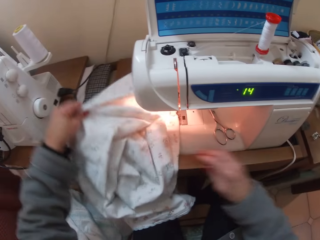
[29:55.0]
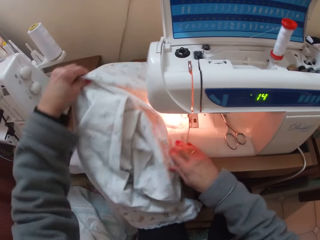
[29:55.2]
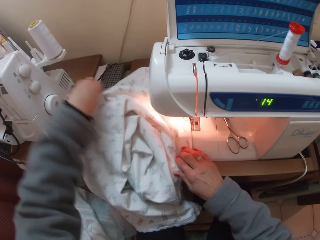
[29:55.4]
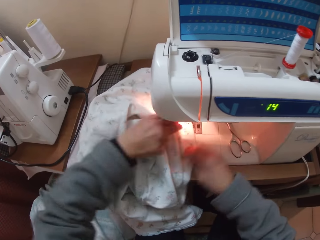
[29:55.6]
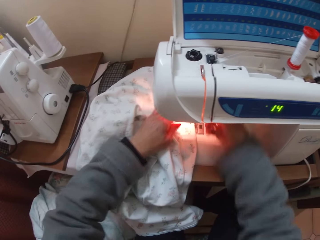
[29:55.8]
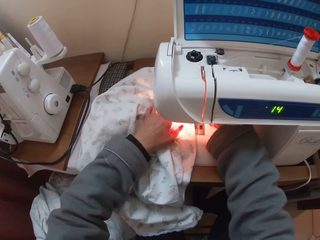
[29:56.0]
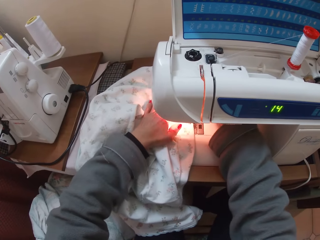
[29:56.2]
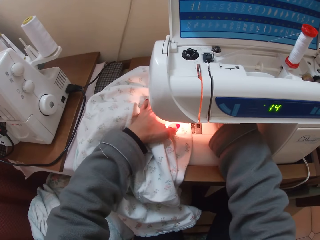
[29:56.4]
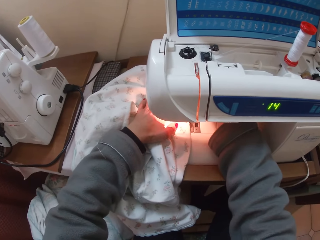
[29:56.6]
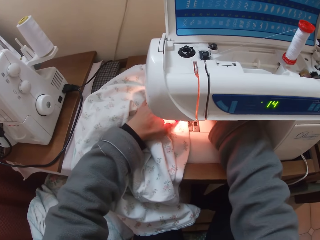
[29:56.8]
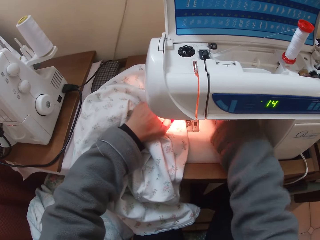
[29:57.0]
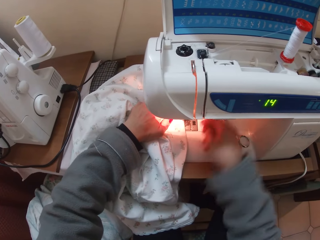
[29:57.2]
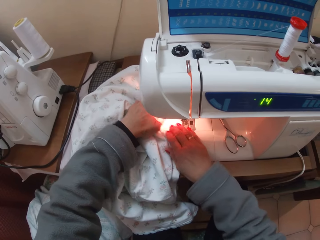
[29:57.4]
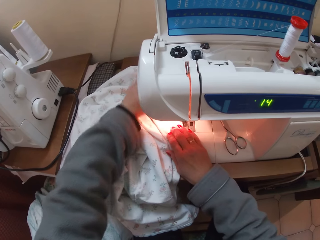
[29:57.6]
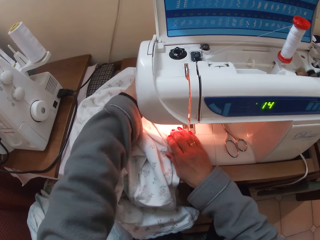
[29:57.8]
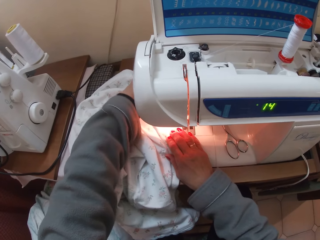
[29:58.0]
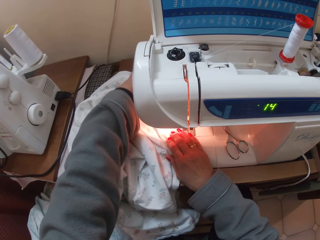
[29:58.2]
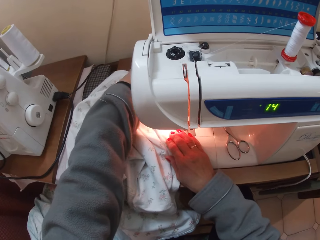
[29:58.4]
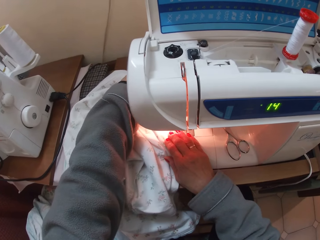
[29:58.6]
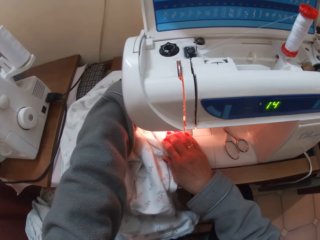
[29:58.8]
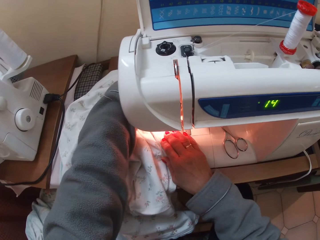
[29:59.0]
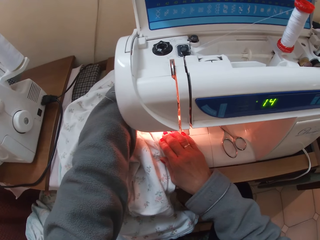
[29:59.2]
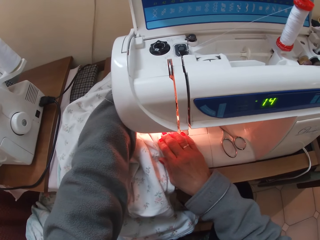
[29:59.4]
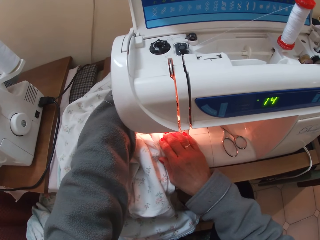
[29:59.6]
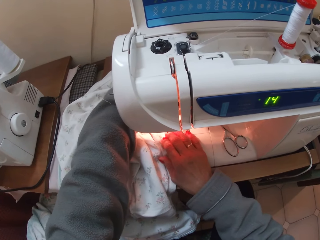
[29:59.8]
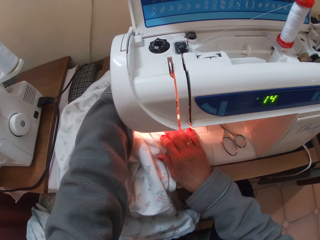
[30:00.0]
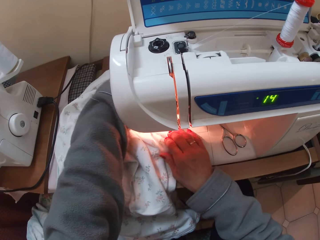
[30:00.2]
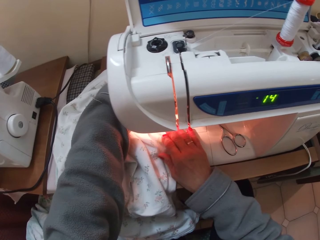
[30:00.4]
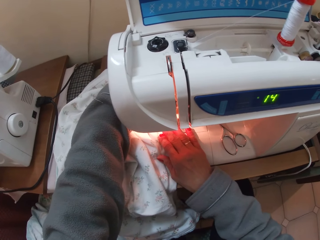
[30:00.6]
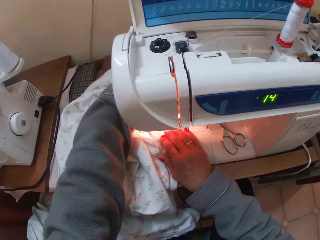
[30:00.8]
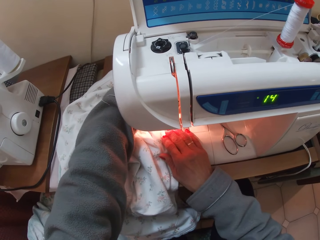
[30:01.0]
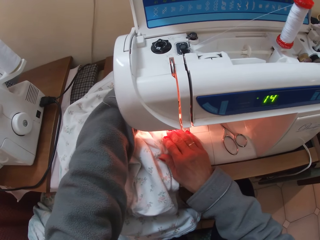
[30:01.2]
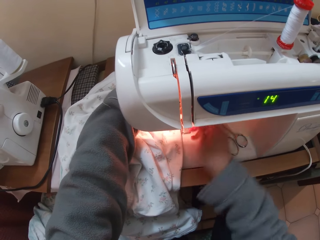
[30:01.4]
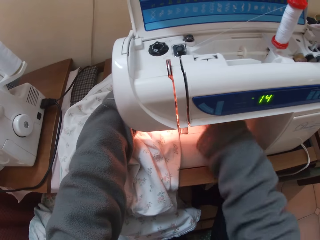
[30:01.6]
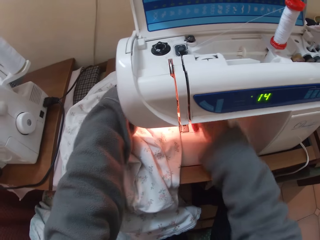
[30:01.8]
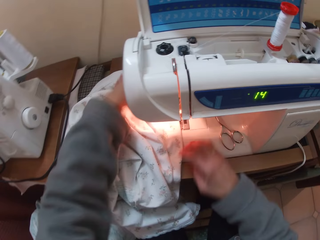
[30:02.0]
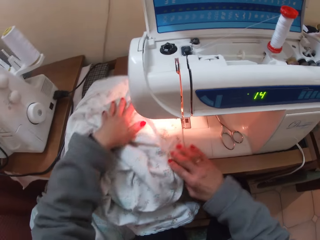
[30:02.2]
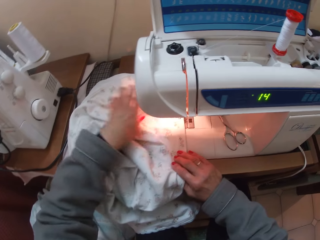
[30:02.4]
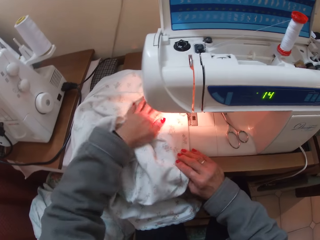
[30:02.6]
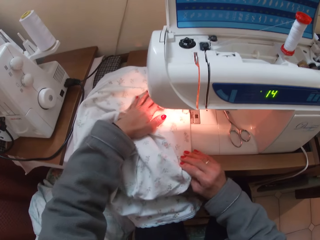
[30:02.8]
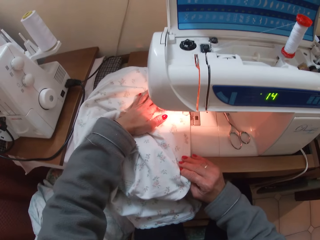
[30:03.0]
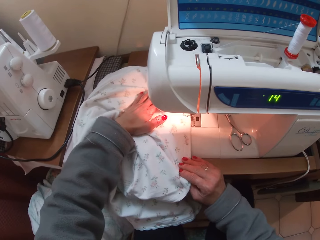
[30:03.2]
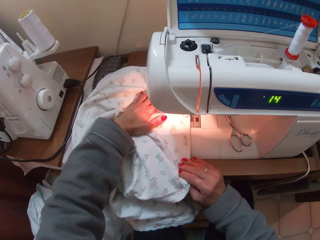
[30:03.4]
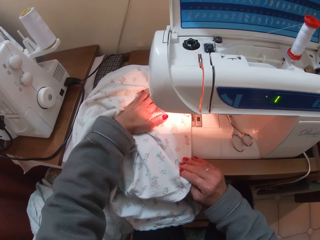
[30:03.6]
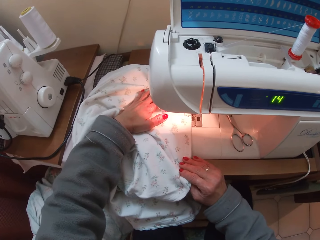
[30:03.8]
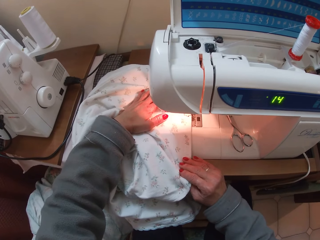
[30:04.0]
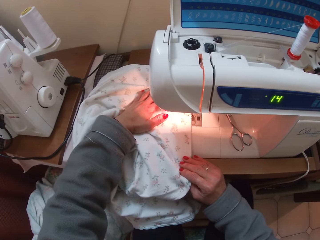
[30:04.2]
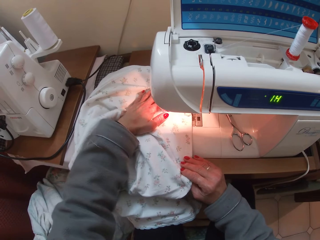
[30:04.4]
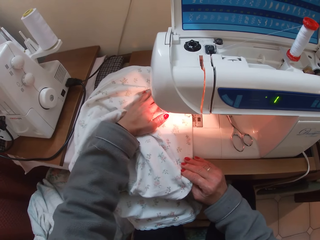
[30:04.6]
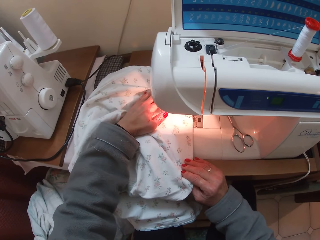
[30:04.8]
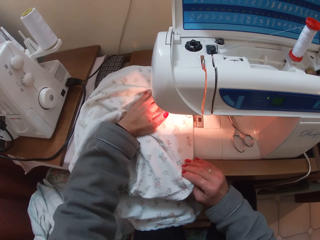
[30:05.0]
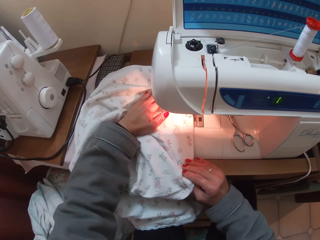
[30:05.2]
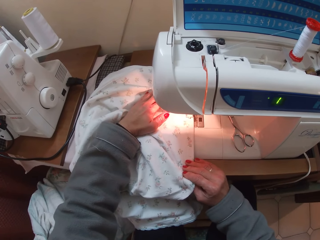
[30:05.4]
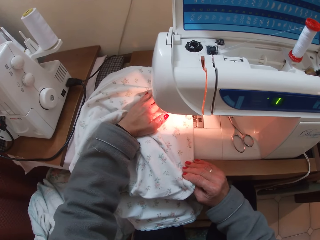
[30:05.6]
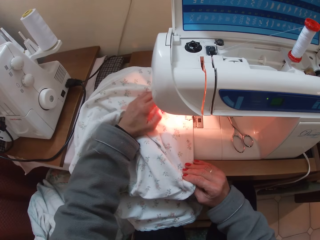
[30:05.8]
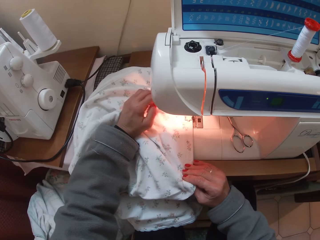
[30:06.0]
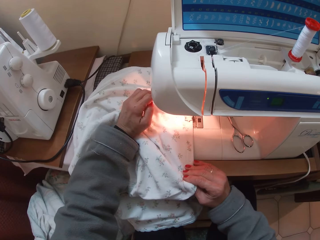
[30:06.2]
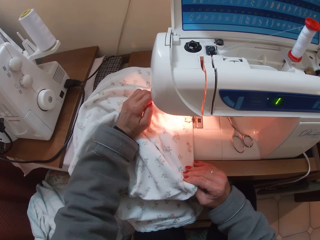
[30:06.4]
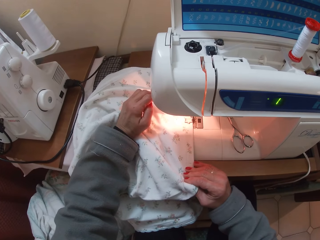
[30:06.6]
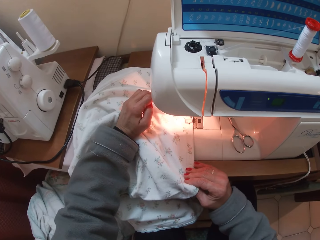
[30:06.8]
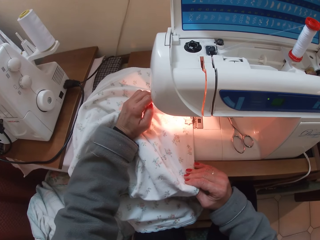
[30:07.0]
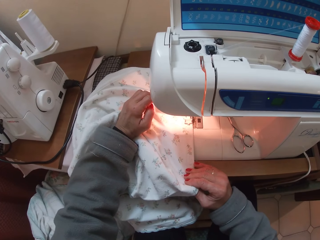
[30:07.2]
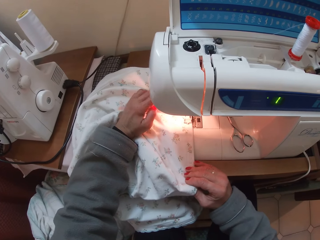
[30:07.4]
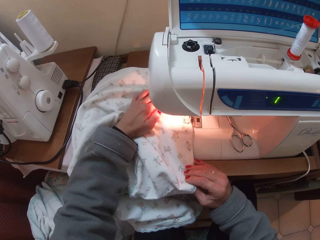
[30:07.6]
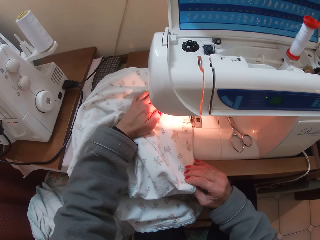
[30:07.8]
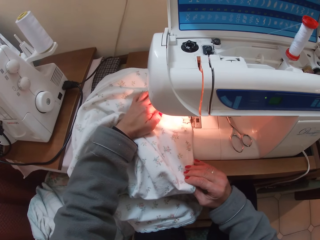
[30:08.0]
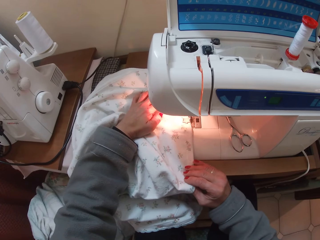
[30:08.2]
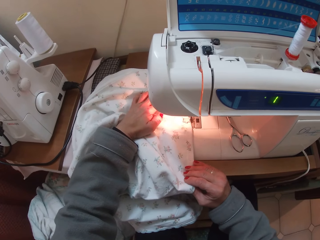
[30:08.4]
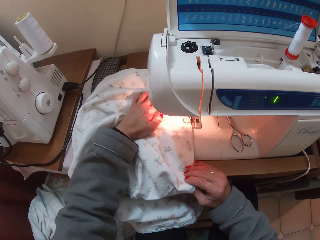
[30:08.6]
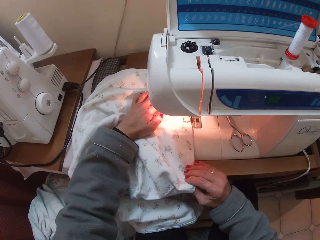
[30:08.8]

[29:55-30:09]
The camera wearer places an object on the table. She adjusts the cloth with both hands. She puts her right hand inside the machine. She adjusts the cloth with both hands. She sews the cloth. She sews the garment.

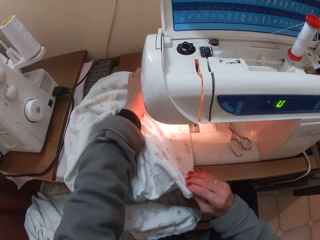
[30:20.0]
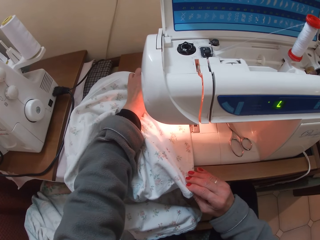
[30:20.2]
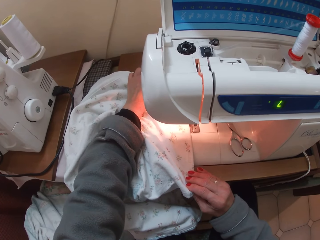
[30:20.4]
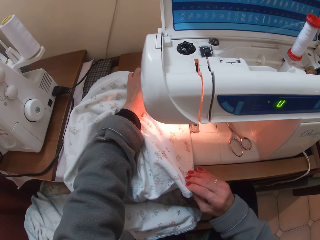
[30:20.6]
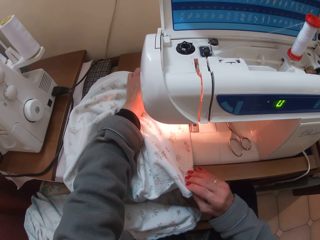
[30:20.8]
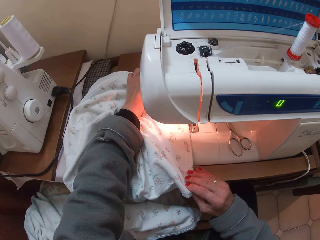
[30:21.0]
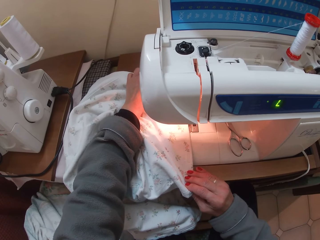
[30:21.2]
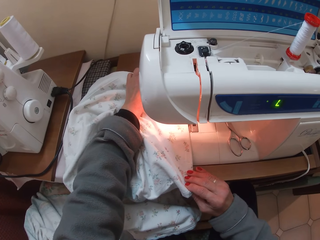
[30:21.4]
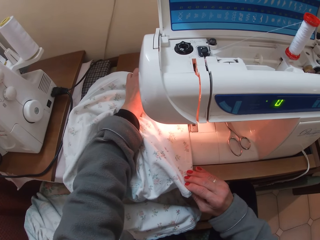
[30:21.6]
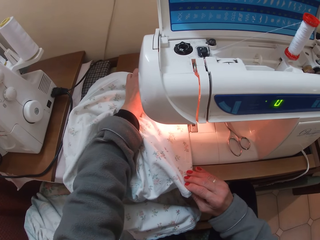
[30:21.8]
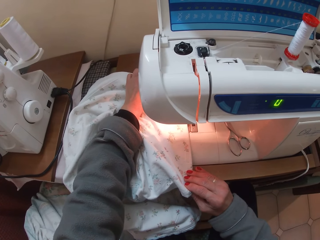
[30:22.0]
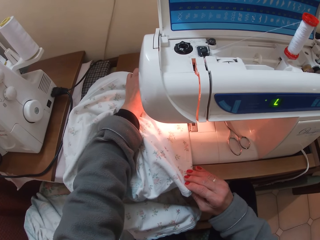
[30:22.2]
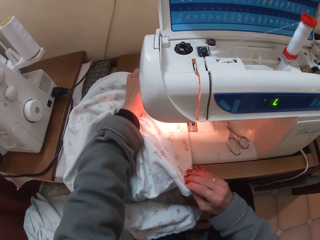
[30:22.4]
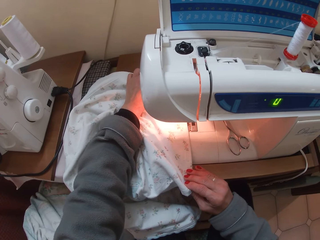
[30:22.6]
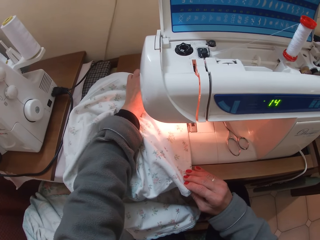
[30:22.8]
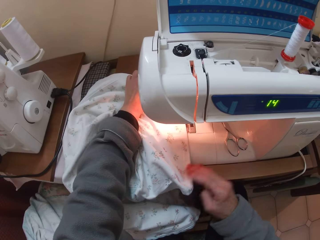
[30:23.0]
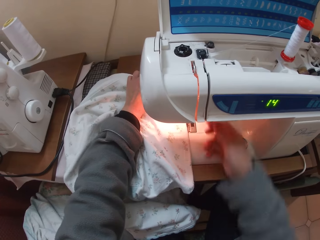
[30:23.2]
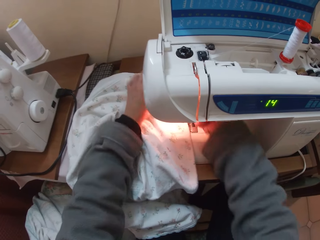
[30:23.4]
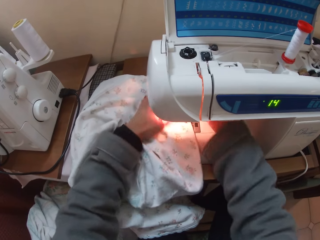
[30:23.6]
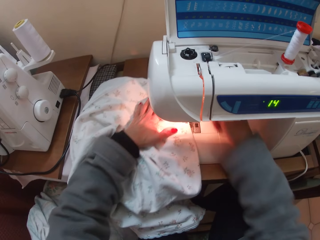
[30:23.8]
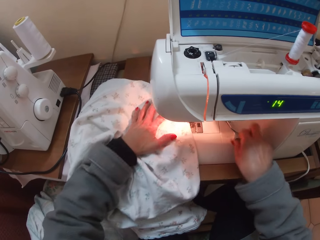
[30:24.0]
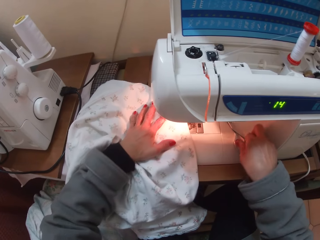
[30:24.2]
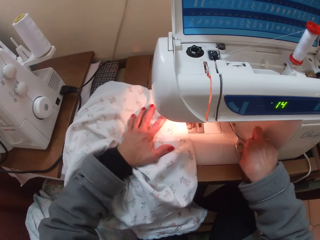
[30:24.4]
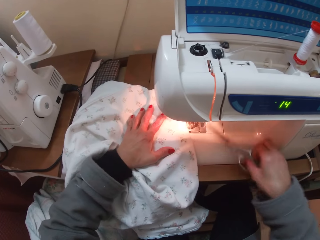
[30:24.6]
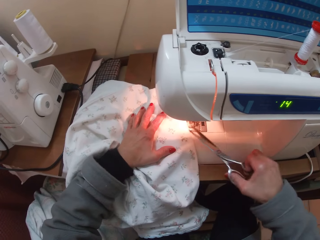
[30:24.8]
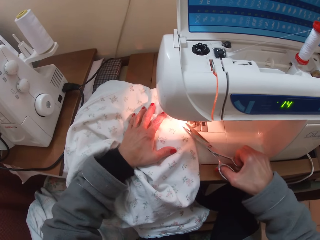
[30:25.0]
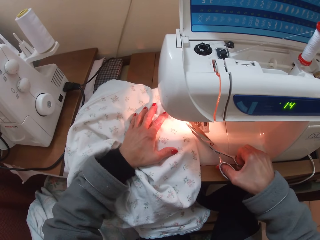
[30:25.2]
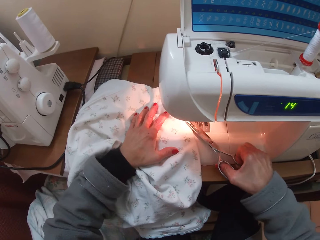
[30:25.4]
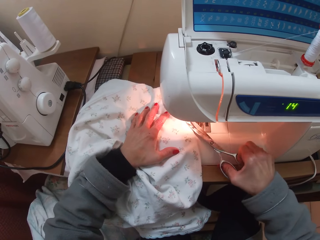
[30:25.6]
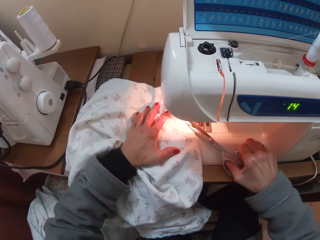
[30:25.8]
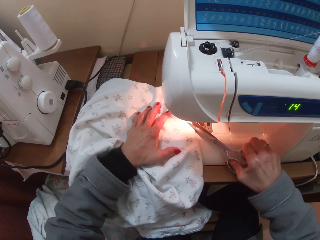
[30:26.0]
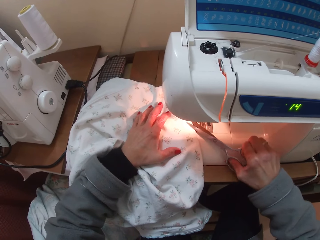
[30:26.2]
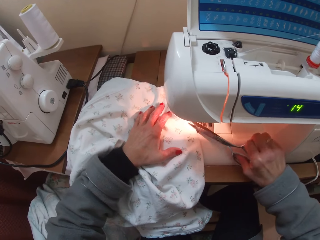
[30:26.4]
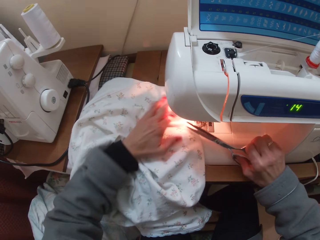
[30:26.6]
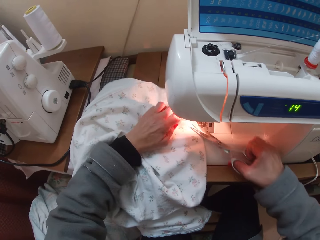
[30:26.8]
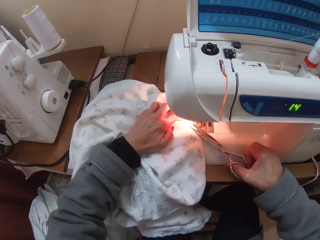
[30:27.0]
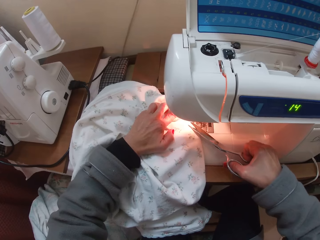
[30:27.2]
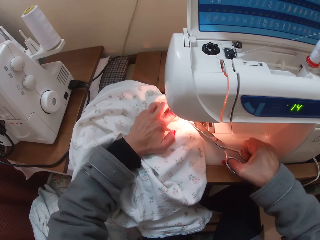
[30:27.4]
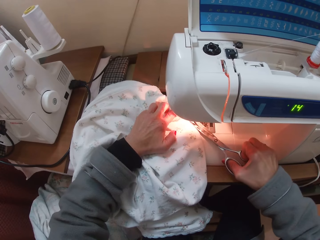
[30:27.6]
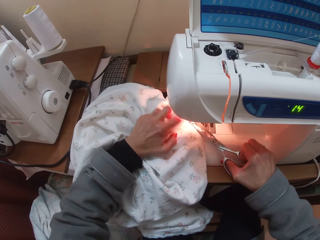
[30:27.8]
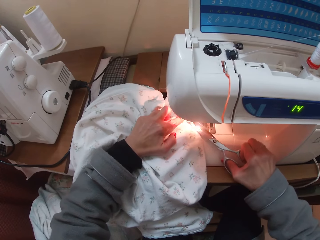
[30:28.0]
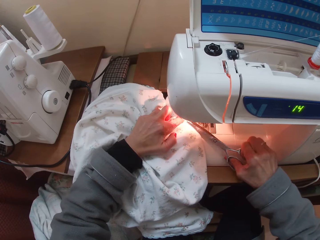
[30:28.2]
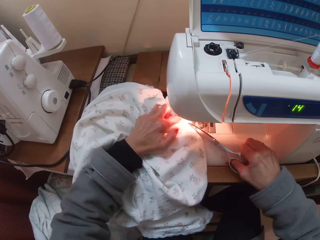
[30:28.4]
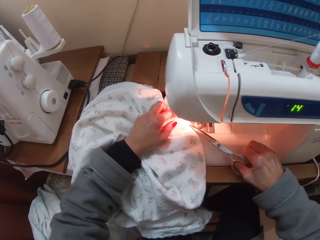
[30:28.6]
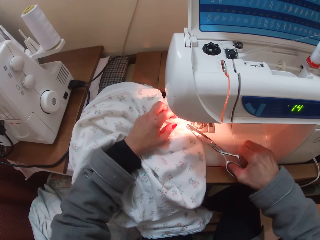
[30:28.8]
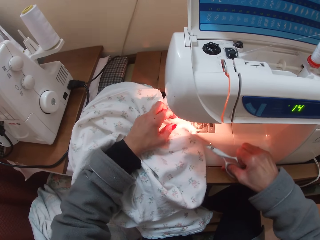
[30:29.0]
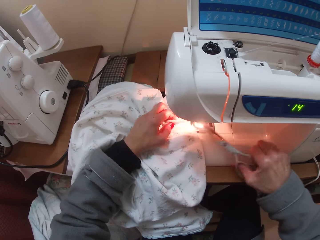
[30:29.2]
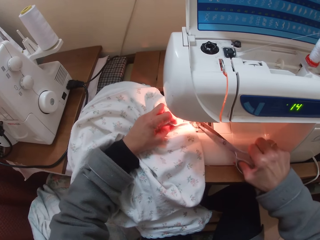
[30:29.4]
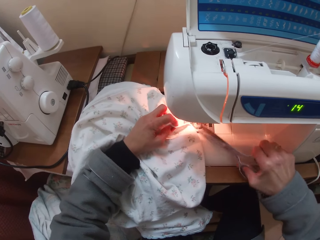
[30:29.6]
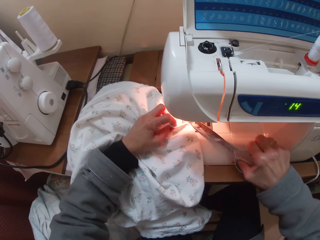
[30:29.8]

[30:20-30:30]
The camera wearer puts her right hand inside the machine. She picks up the pair of scissors with her right hand from the machine. She cuts the threads using the scissors.
